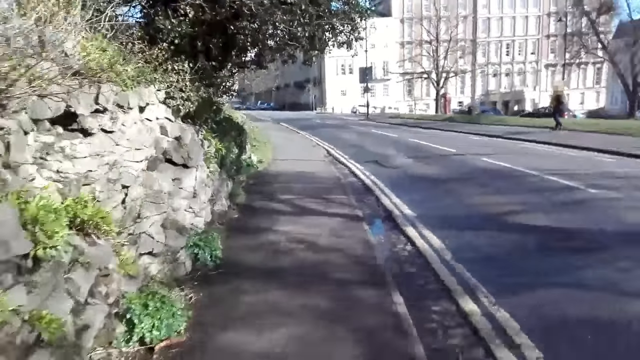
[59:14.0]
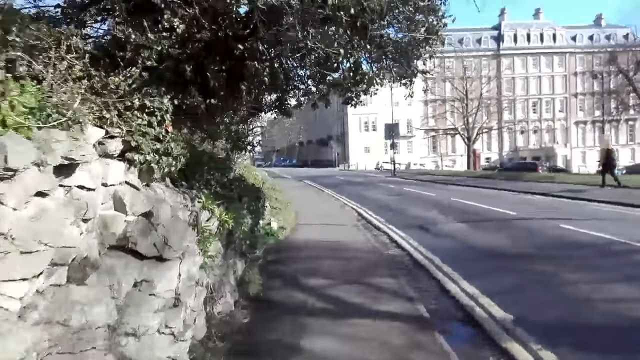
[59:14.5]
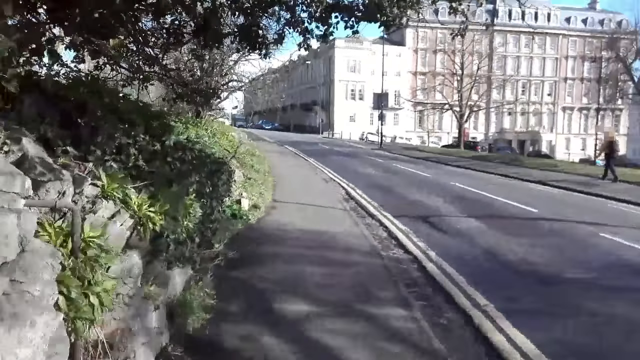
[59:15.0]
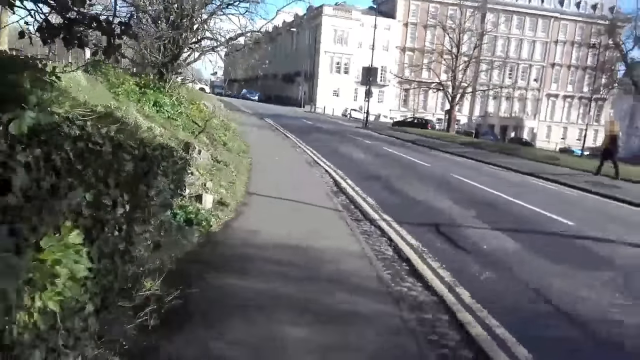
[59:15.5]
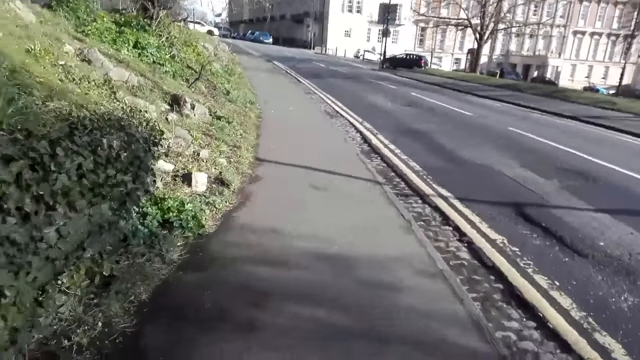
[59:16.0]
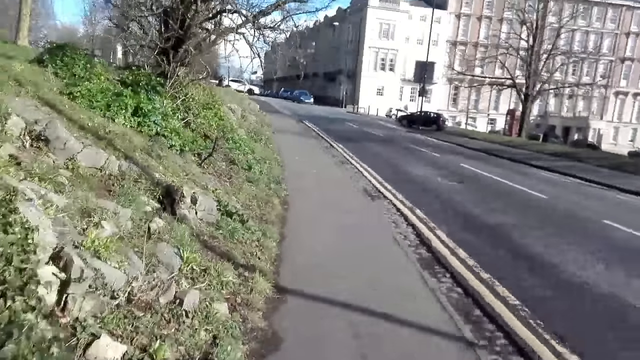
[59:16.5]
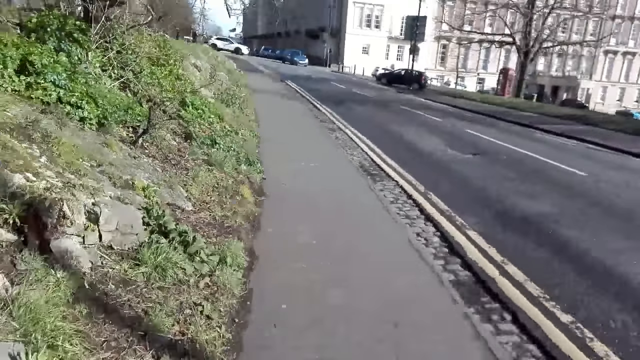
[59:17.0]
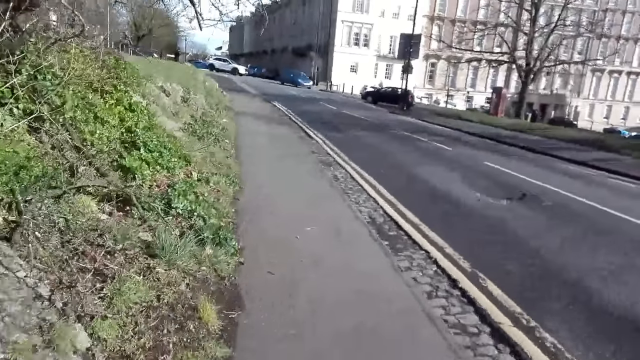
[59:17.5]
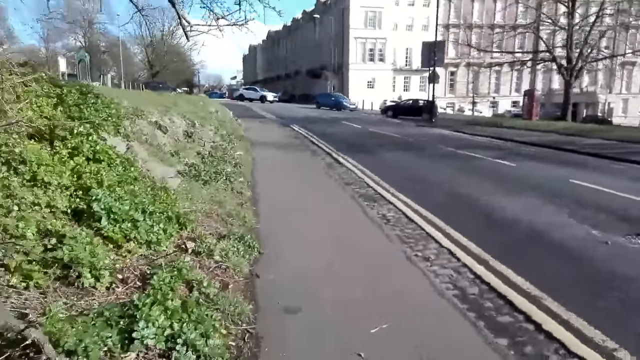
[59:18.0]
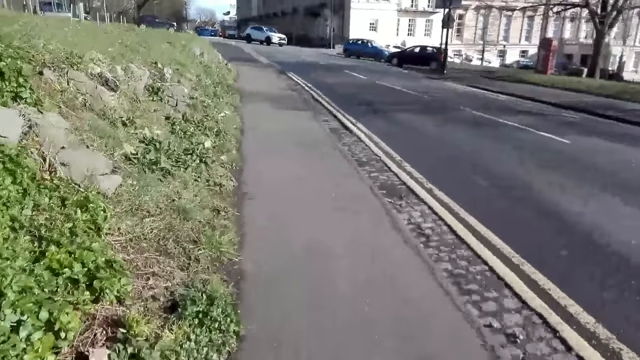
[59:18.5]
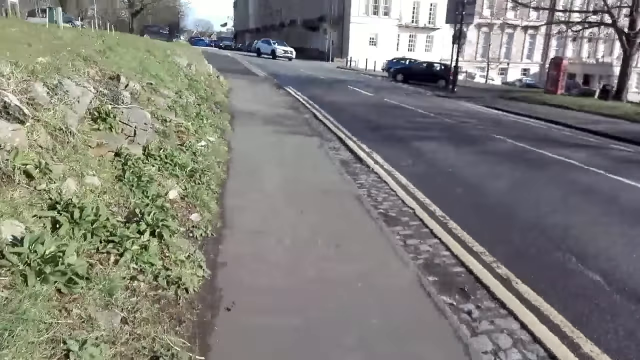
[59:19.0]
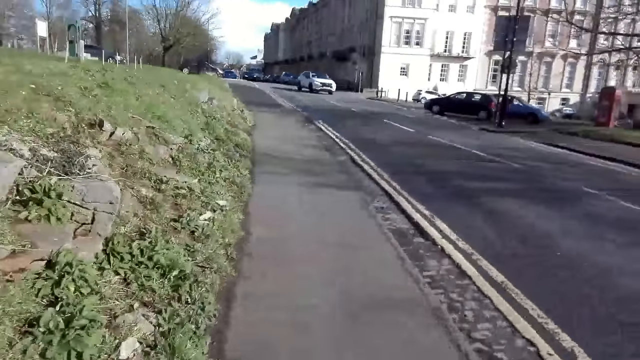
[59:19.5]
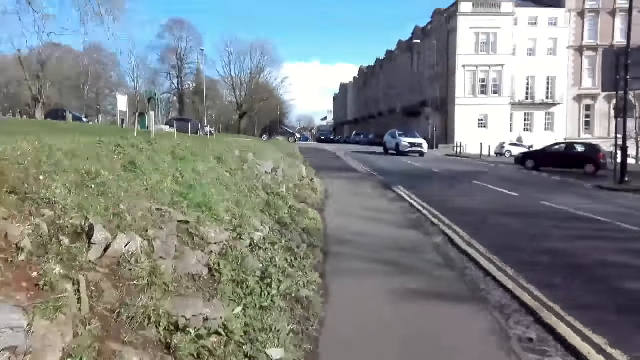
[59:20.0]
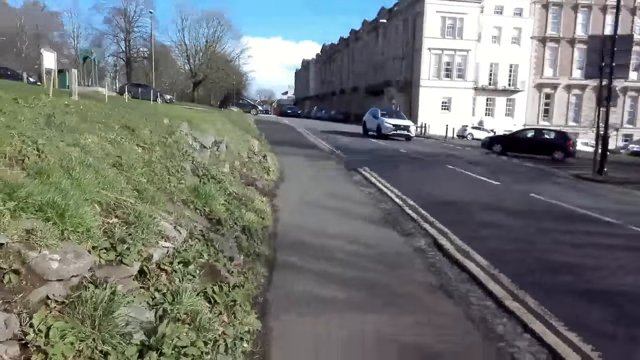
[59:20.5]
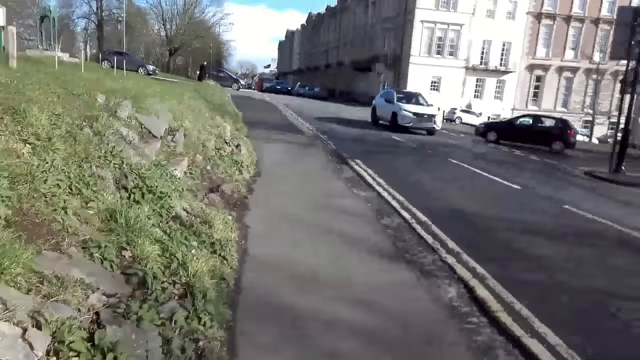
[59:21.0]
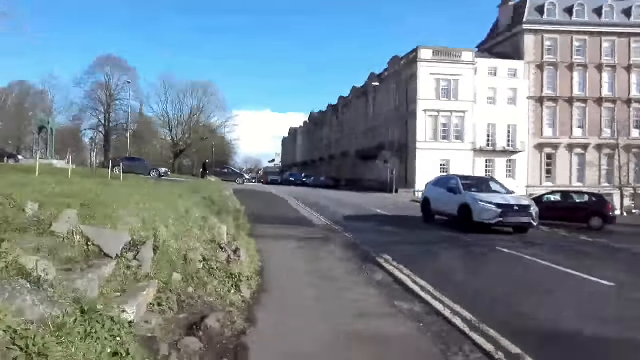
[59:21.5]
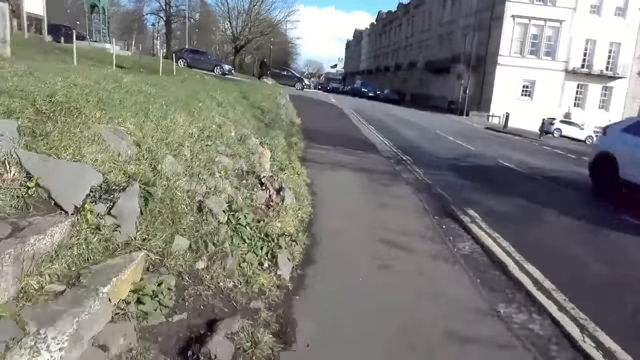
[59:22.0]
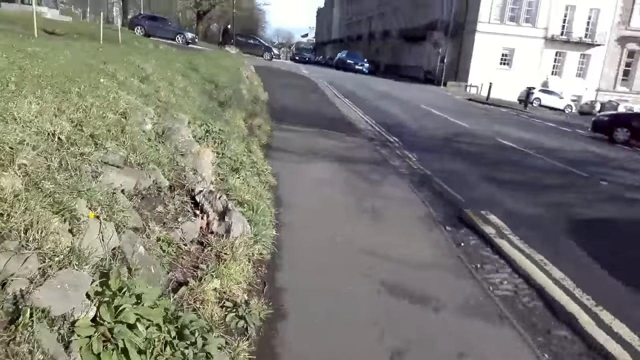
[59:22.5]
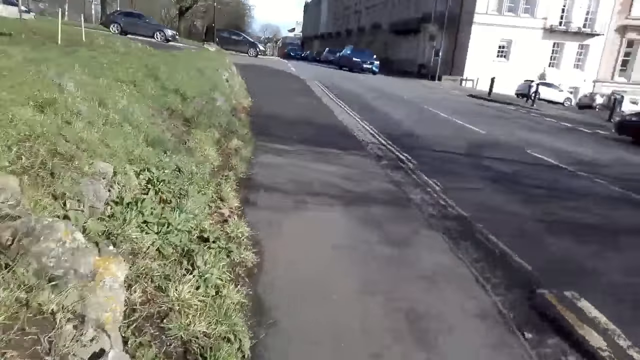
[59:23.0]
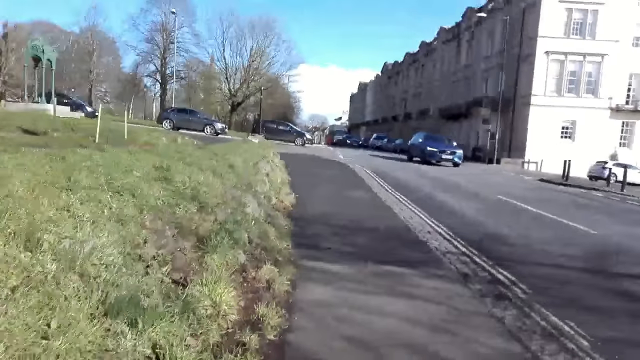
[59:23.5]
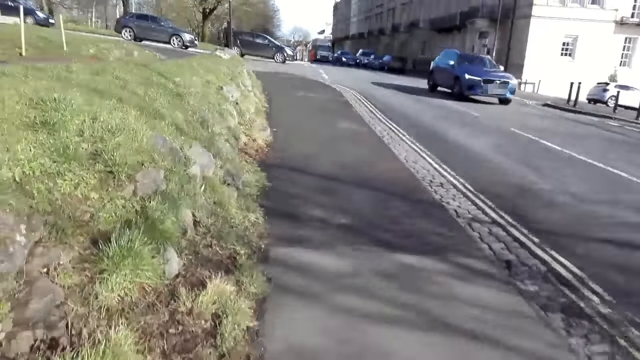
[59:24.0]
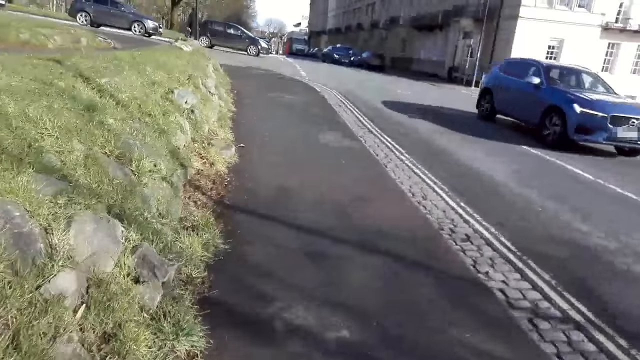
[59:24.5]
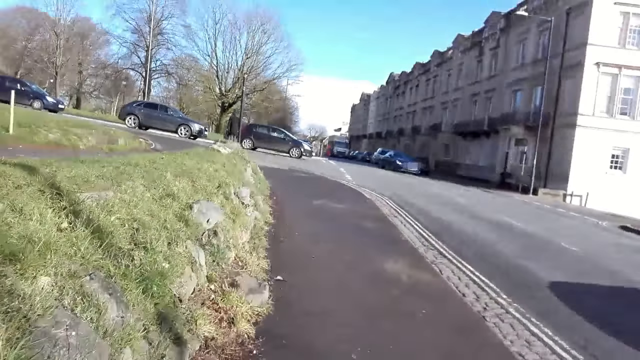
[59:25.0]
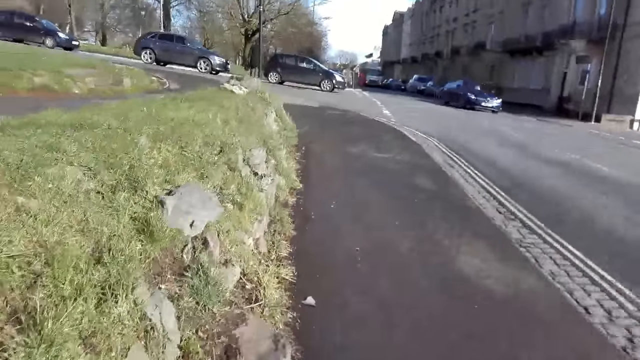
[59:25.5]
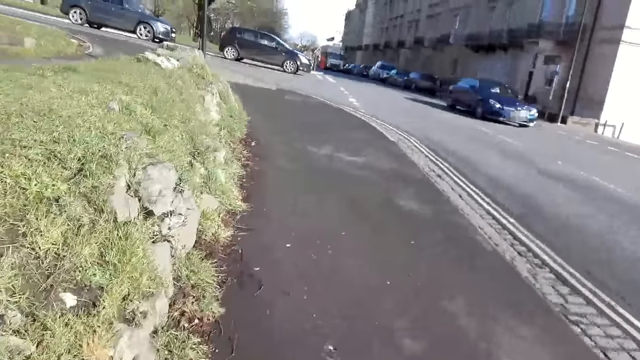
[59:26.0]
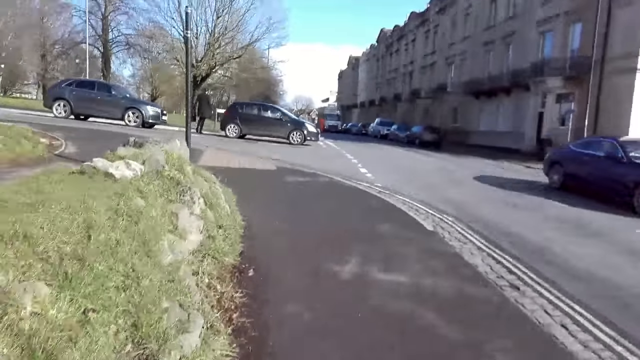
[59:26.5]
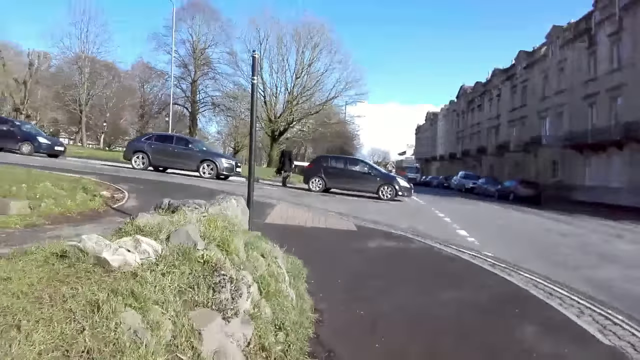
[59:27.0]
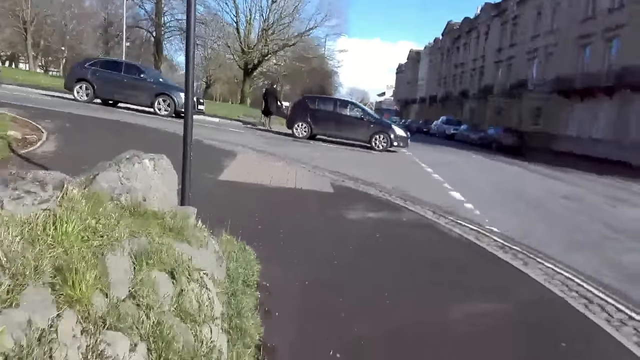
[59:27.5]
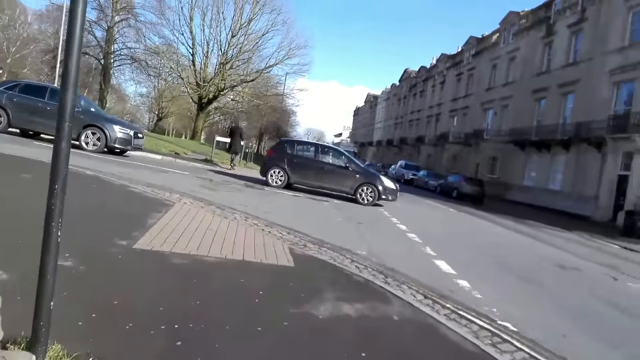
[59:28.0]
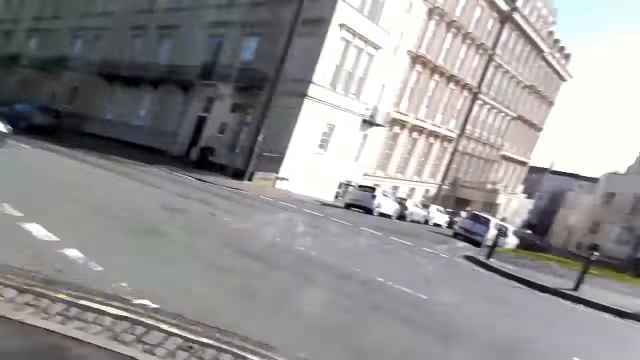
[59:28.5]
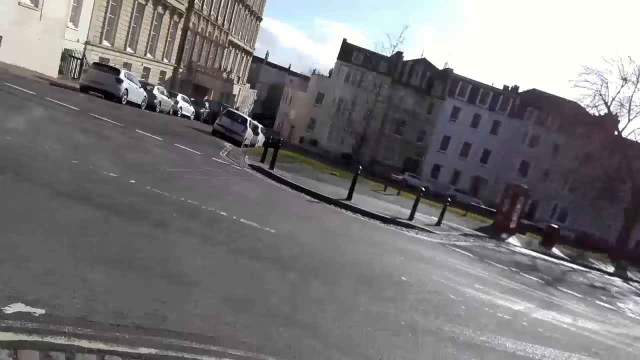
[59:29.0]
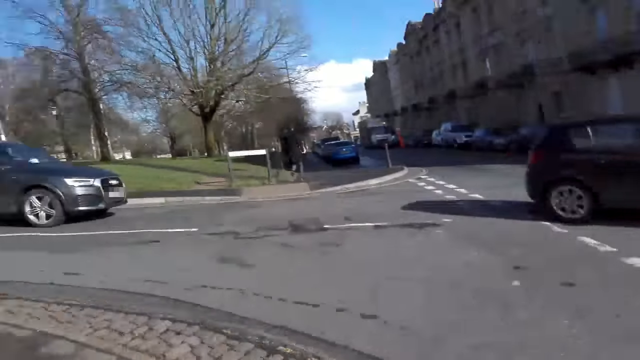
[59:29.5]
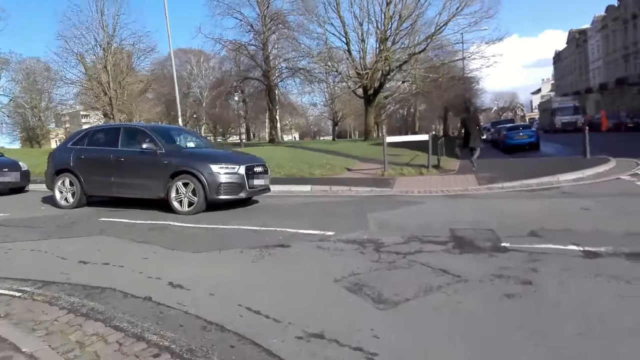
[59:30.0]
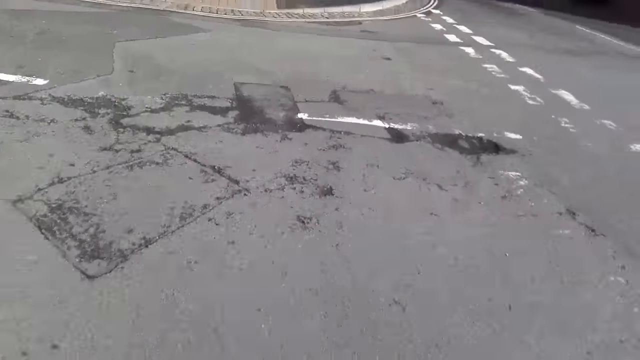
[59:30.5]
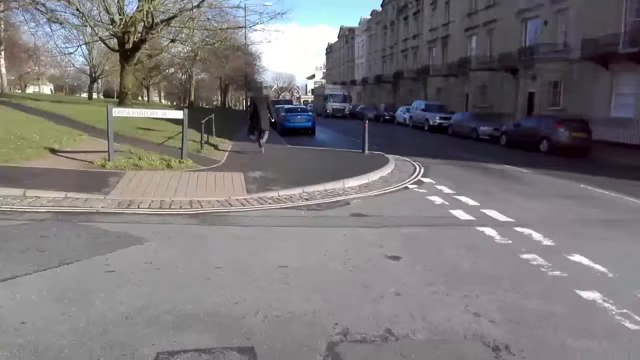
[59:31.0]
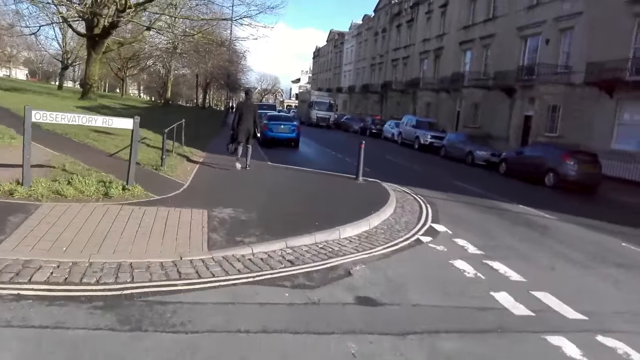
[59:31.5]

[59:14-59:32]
A white car drives past the camera wearer. A navy blue car drives past the camera wearer. A navy blue car drives past the camera wearer again.

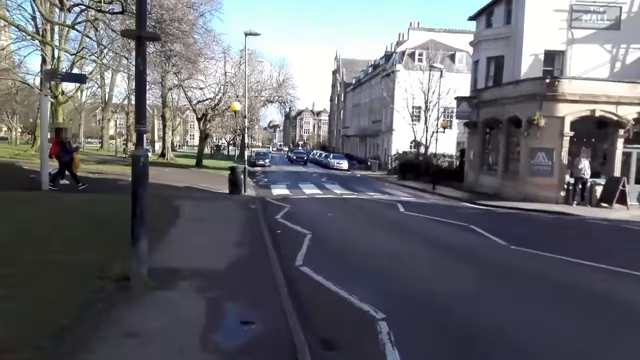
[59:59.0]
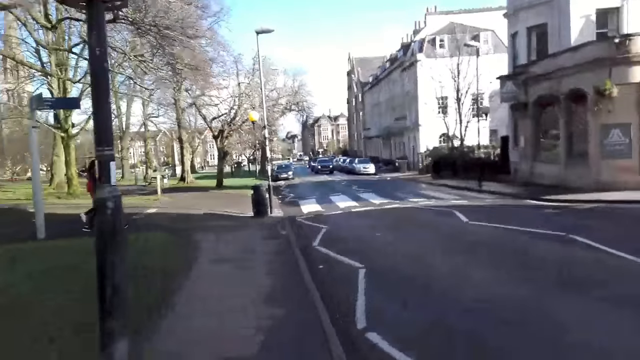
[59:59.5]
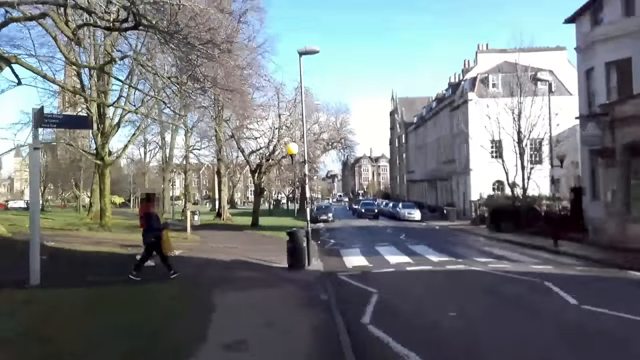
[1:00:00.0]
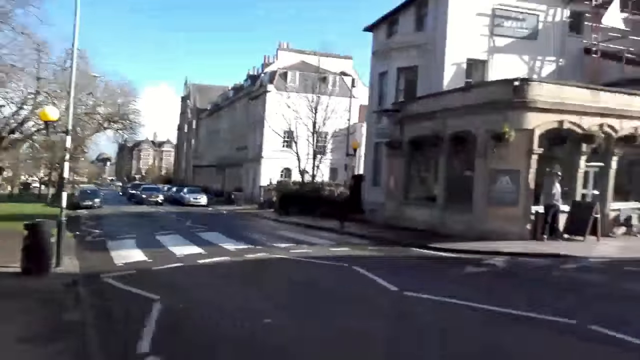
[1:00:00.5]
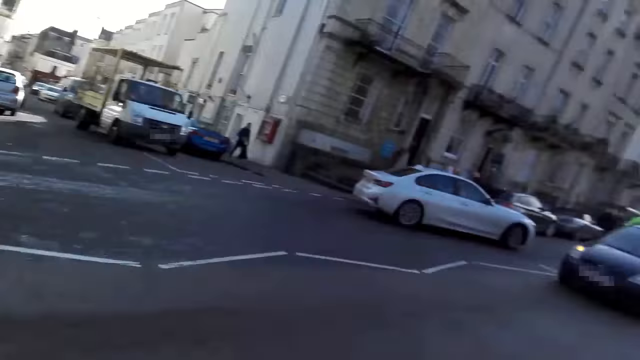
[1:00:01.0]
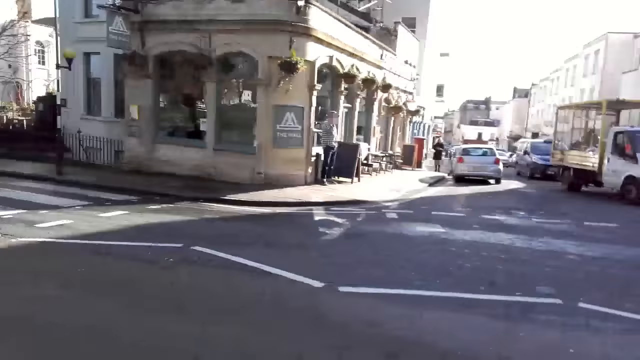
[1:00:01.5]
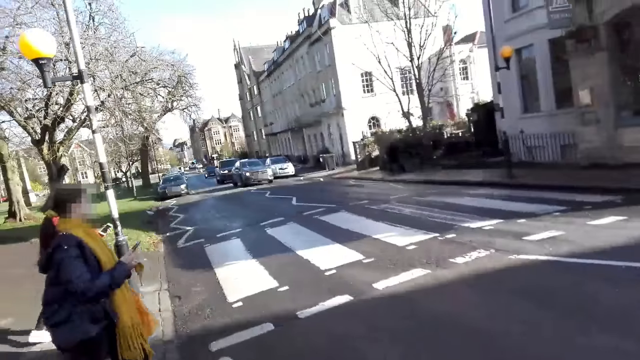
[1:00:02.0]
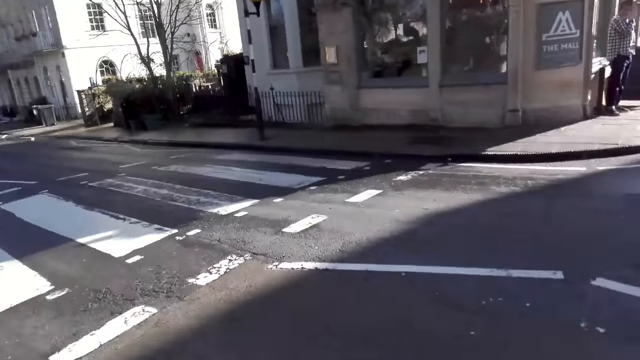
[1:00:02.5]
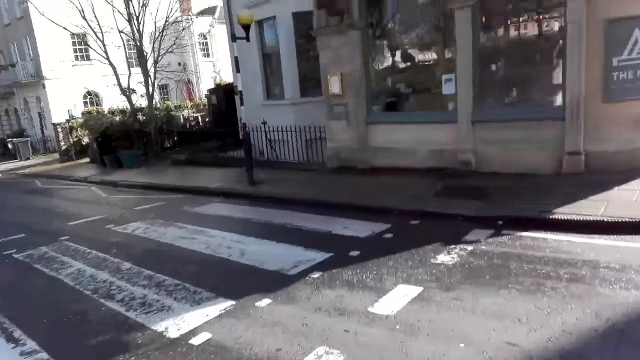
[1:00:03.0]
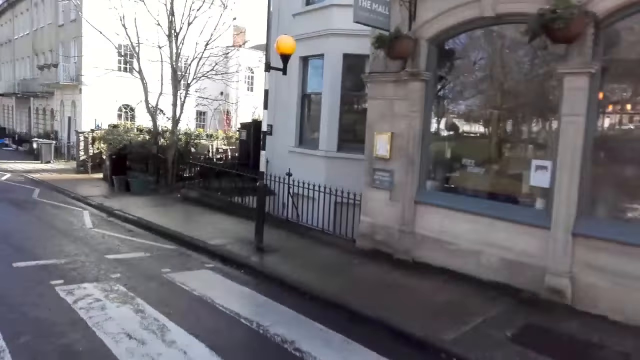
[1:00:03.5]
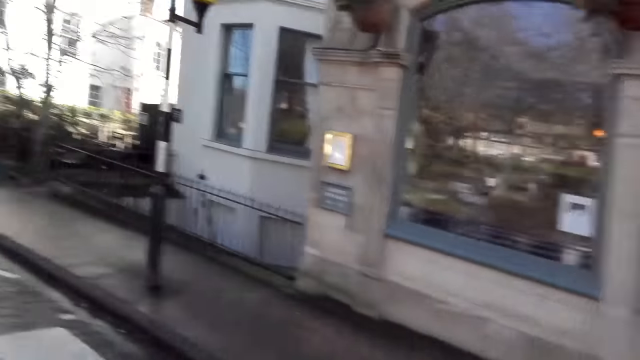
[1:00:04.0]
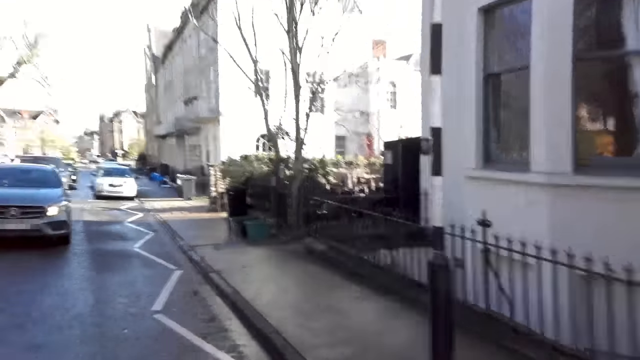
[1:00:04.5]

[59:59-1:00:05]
The camera wearer crosses to the other side of the road.
